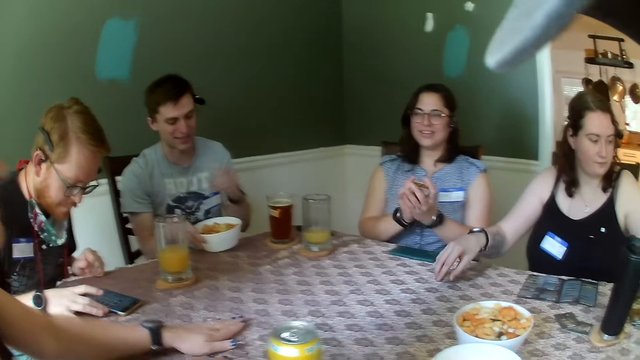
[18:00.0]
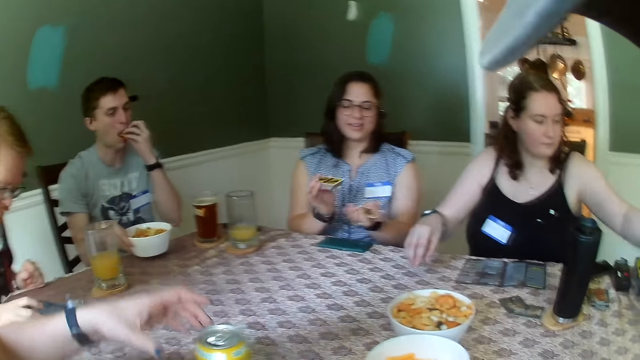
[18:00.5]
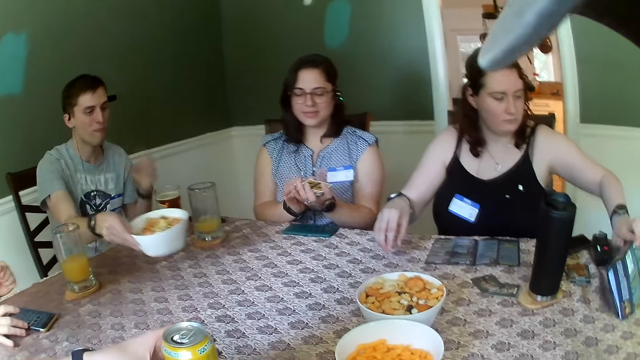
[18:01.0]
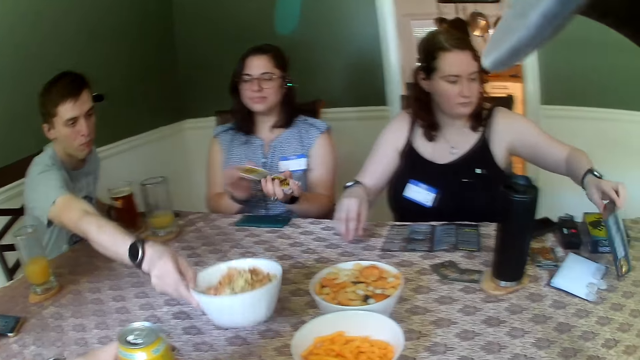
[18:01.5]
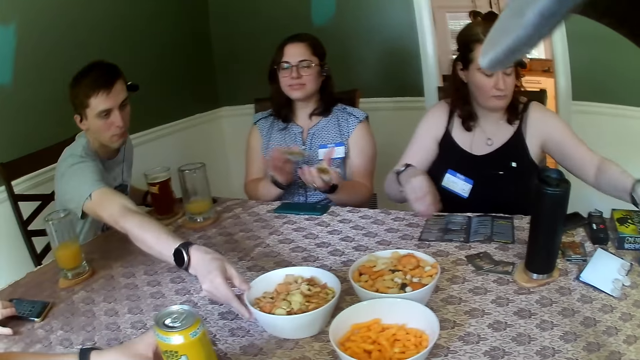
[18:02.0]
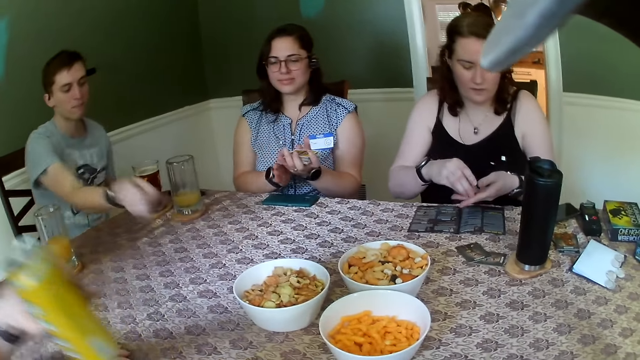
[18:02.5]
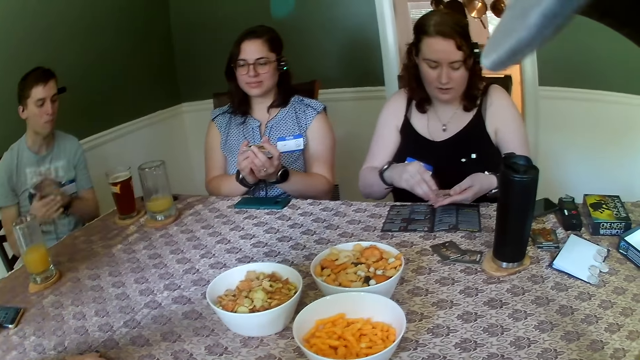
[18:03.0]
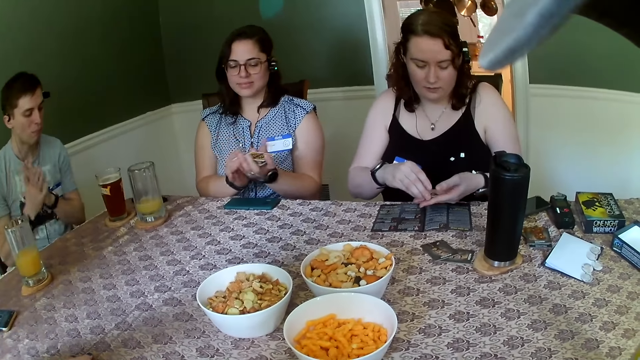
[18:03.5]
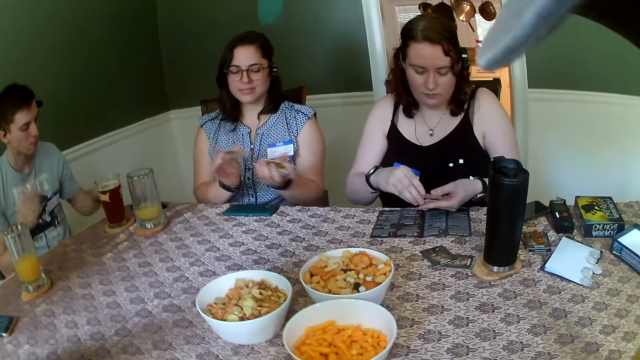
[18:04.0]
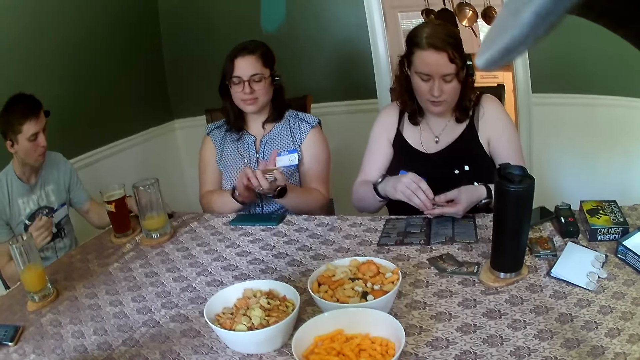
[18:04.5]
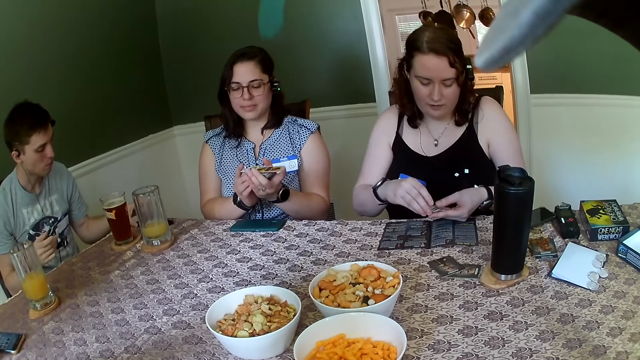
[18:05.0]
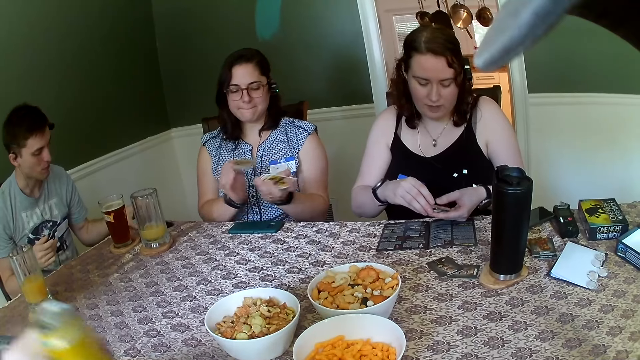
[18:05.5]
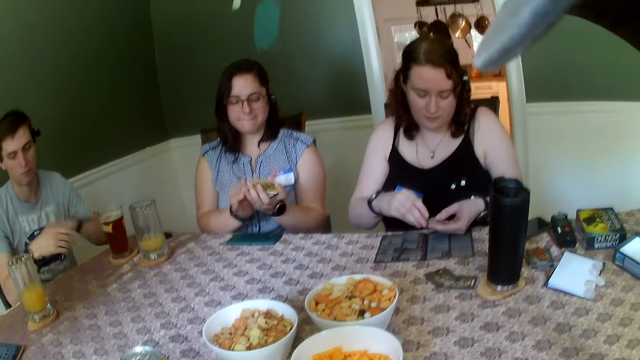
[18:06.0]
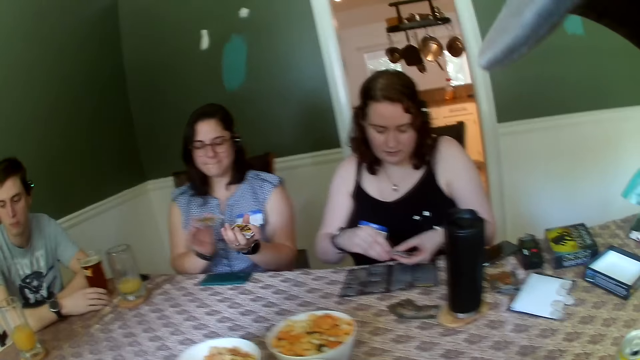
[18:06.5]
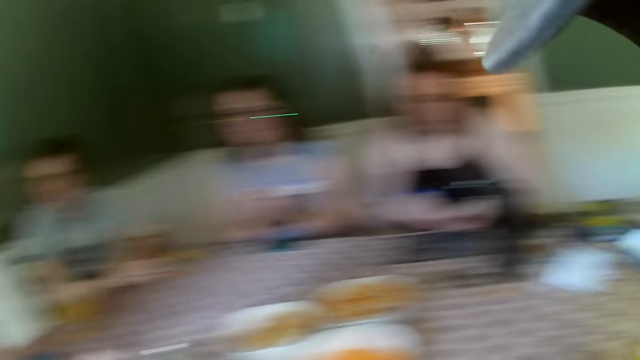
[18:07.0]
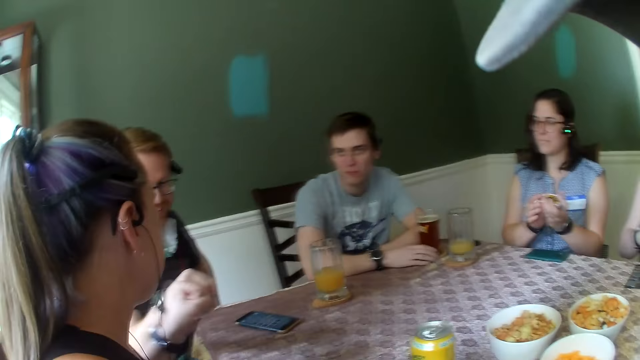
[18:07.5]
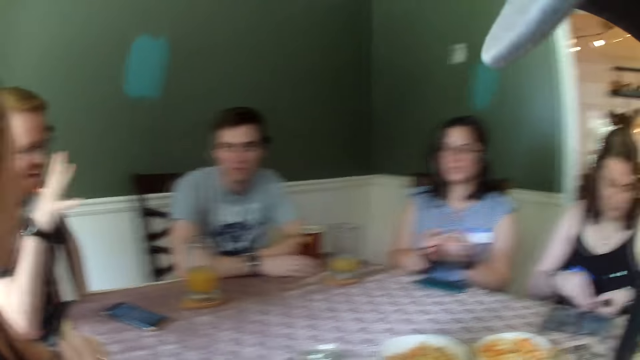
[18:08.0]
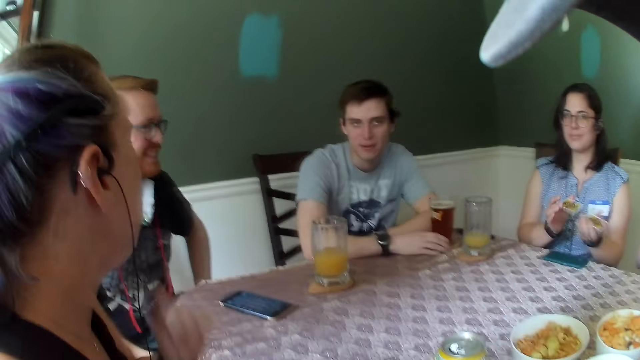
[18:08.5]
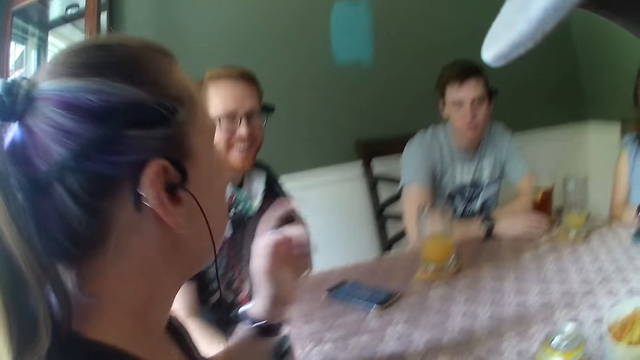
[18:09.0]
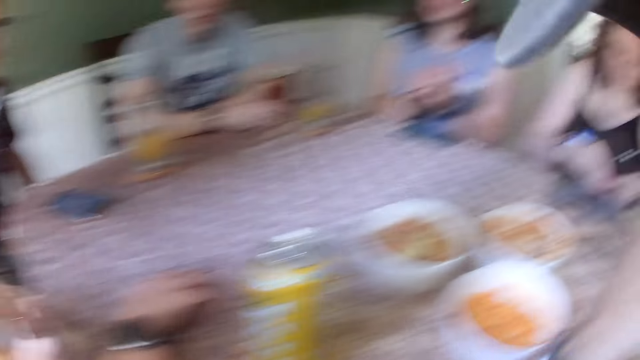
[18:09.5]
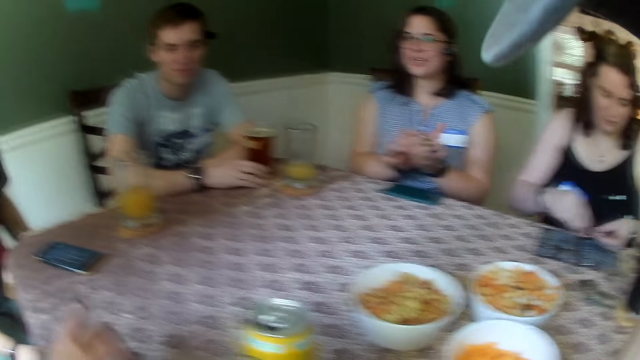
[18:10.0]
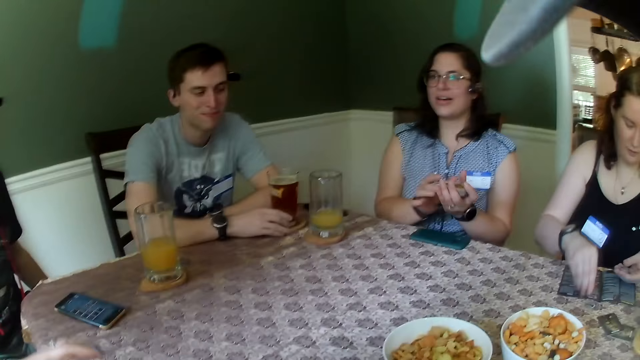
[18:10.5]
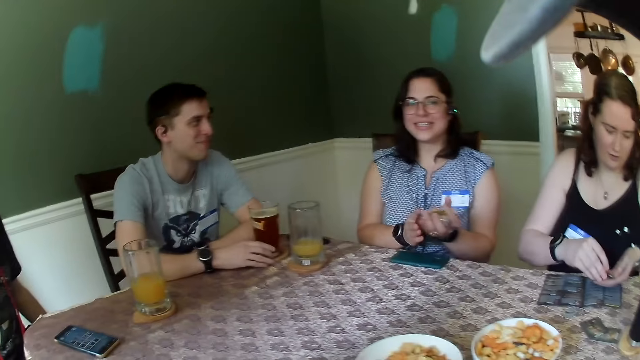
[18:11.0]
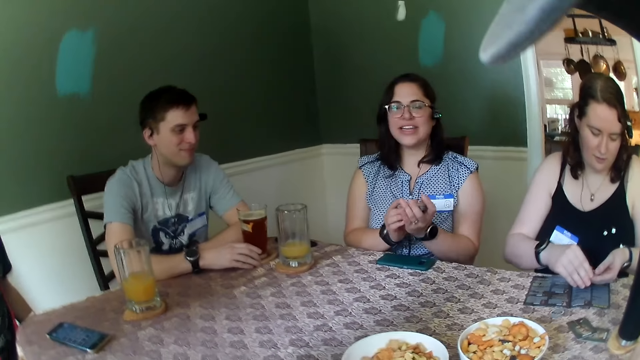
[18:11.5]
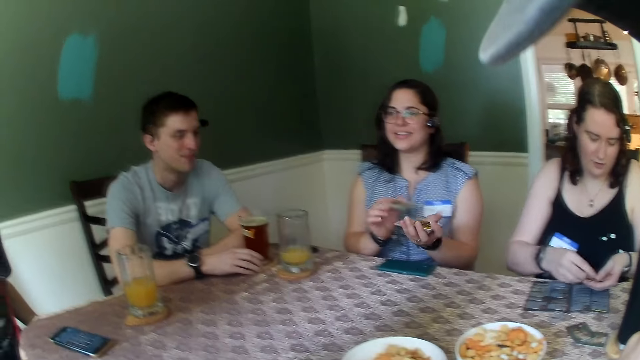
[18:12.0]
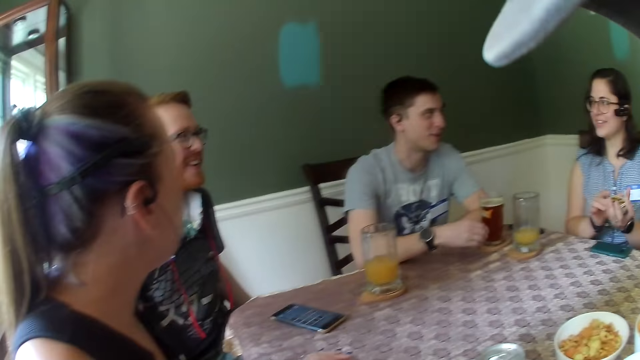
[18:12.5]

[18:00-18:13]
A woman carries a token on the table with her right hand. Another woman moves hands. A man drops the plate of chips on the table with his right hand. Another man moves a bowl of food on the table. A third woman holds a card with both hands. A fourth woman holds something with both hands. The third woman shuffles the cards with both hands. The first woman arranges the tokens with both hands. A third man moves hands. The camera wearer looks around. The third woman moves the cards on both hands.

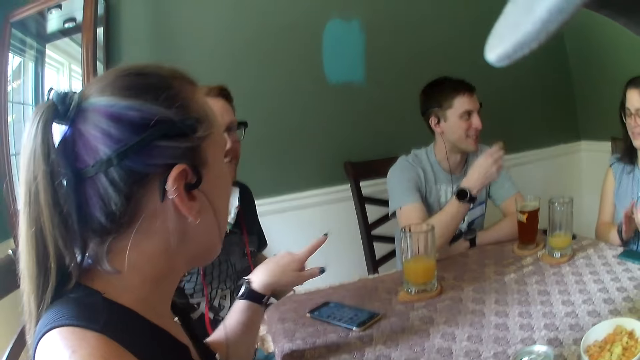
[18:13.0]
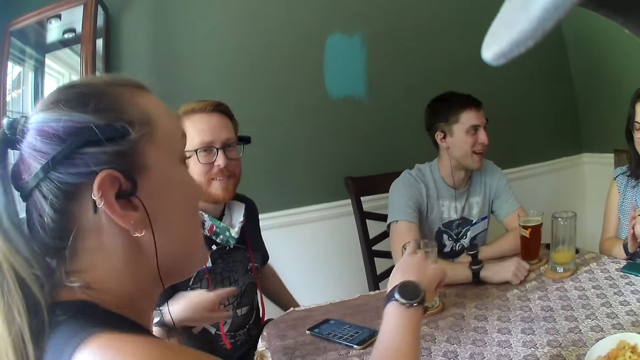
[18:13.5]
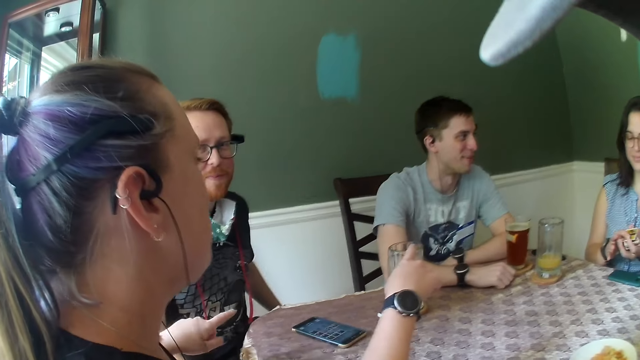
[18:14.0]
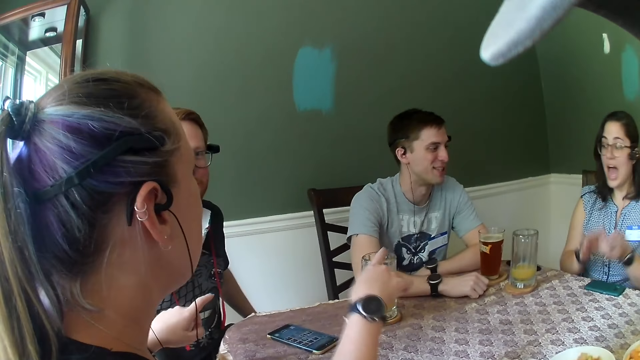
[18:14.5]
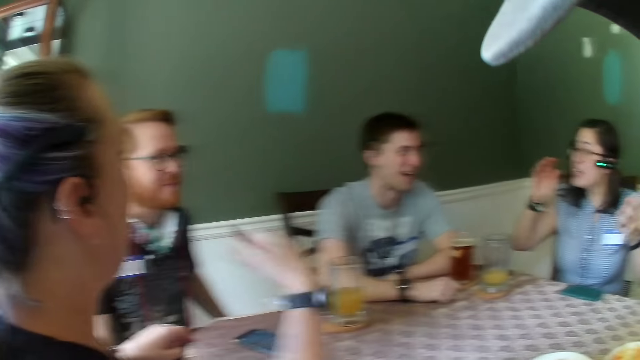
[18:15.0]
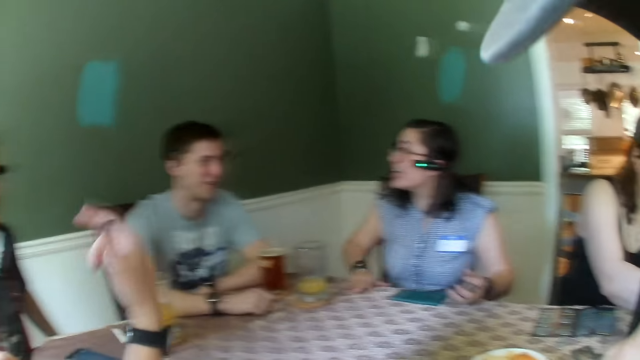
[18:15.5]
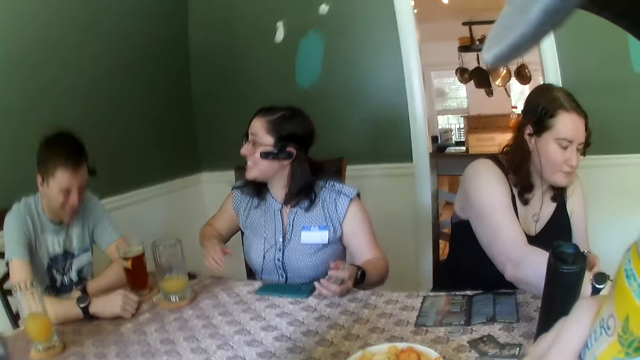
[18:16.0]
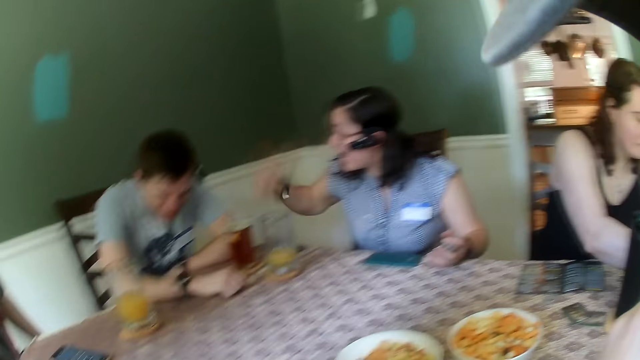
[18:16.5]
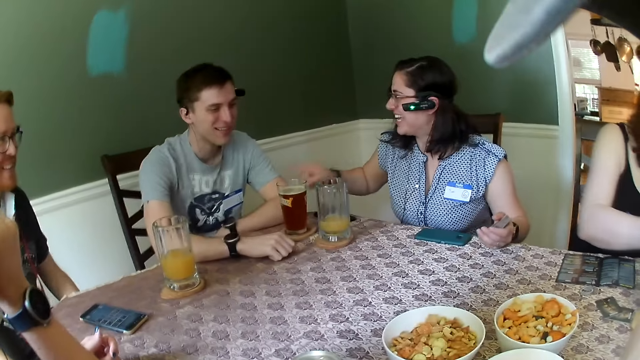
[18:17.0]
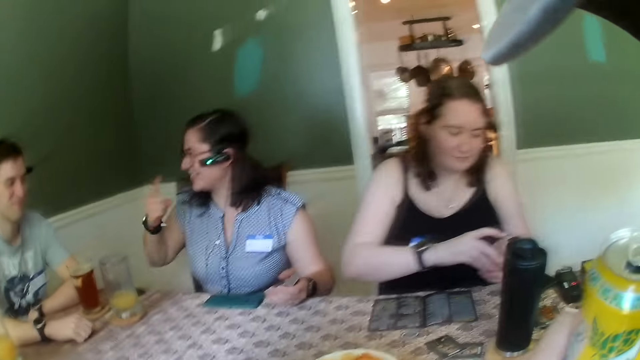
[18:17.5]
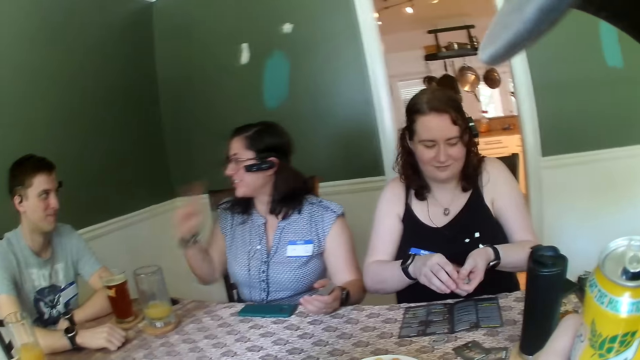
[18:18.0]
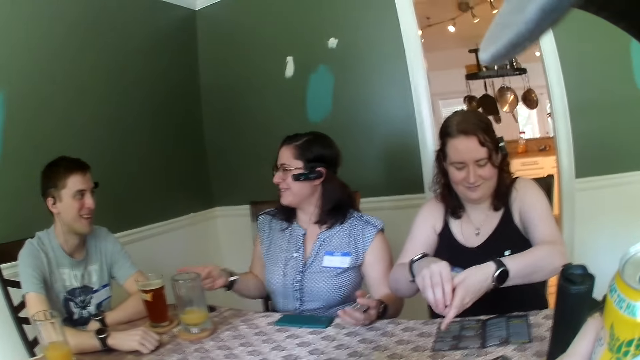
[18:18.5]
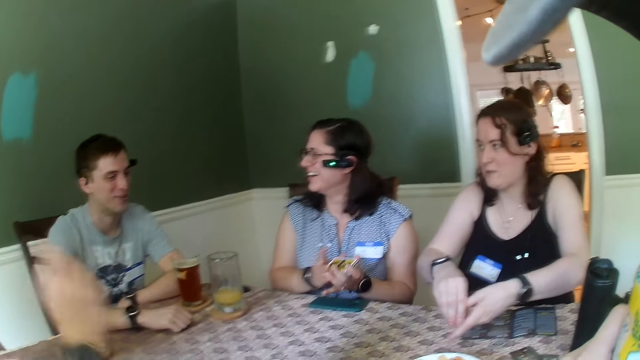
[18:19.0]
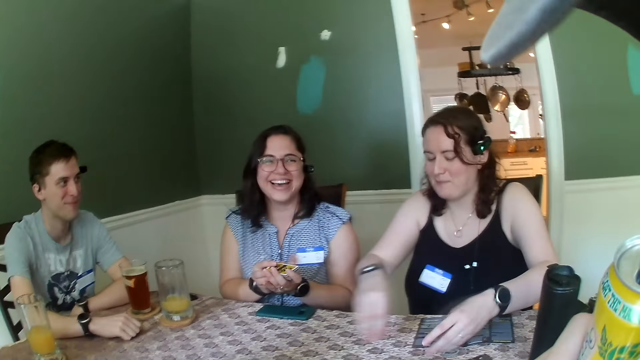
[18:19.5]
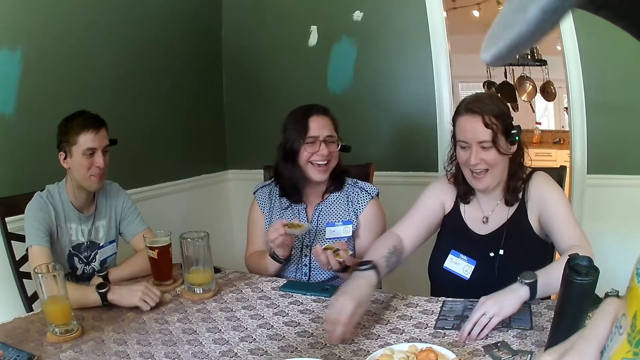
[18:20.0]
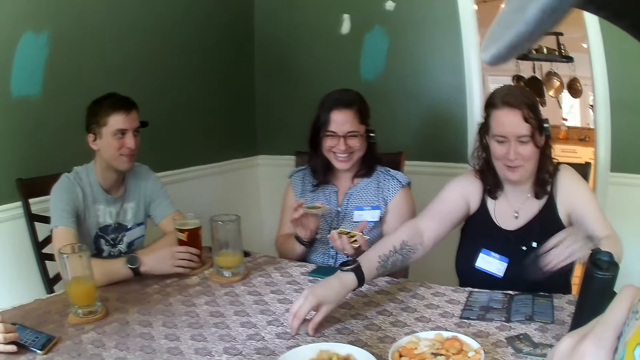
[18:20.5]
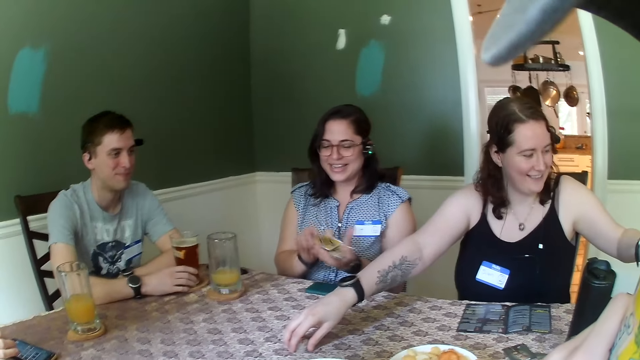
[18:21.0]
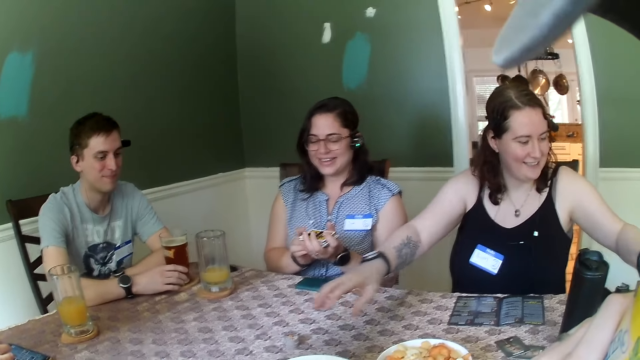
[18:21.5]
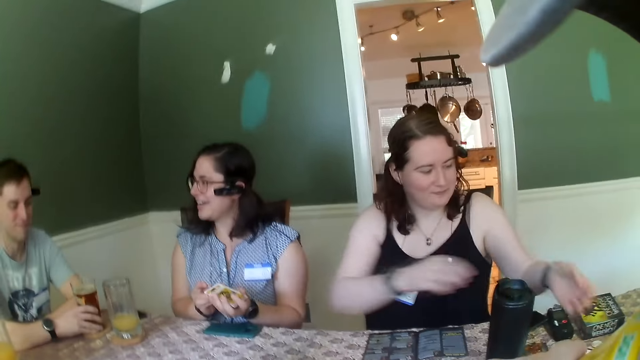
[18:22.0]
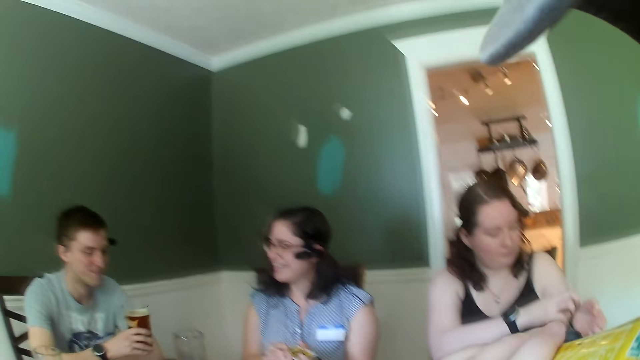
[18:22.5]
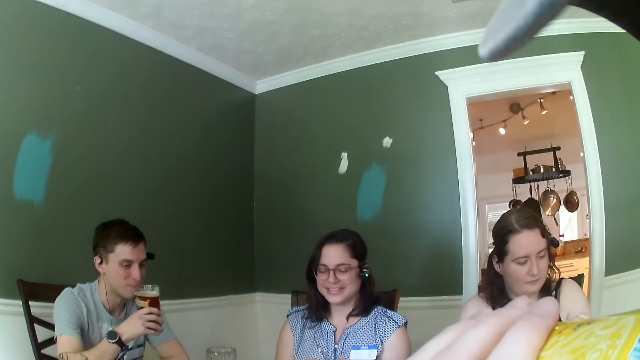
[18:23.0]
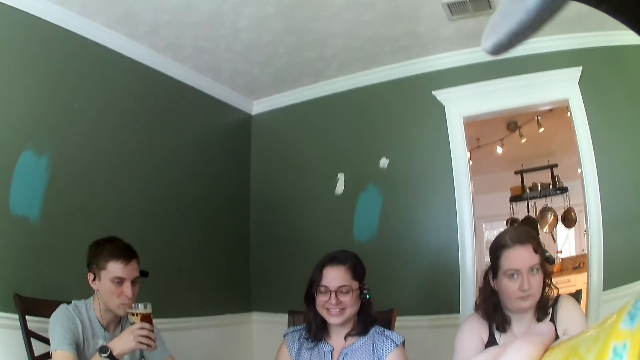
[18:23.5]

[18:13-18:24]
The camera wearer looks around. A man interacts with a woman. Another woman arranges the curator tokens. A third woman drops the chips in her right hand on the table. The camera wearer drinks beer from a can. The man picks up a cup on the table with his right hand. The third woman adjusts a wristwatch on her left hand with her right hand.
